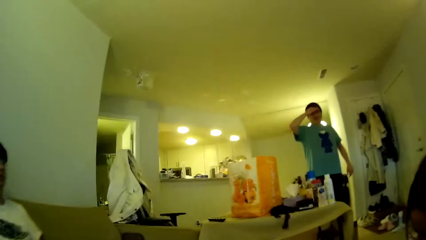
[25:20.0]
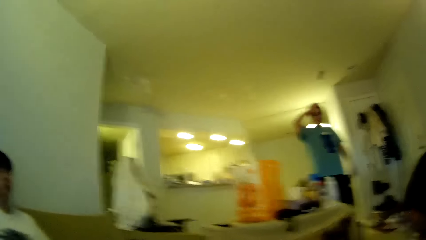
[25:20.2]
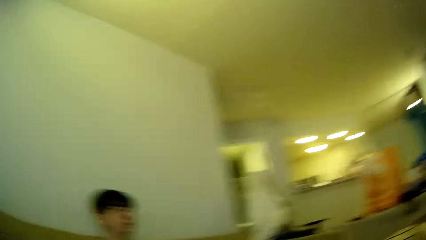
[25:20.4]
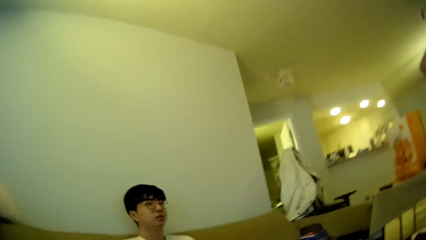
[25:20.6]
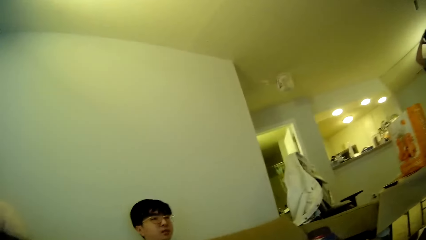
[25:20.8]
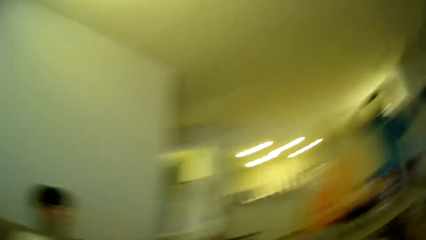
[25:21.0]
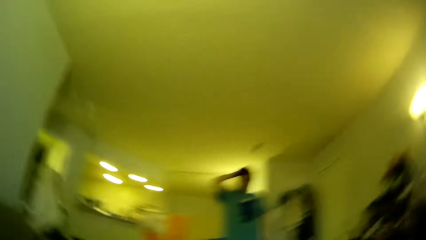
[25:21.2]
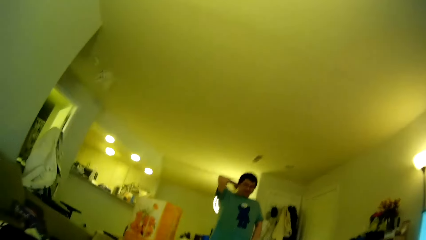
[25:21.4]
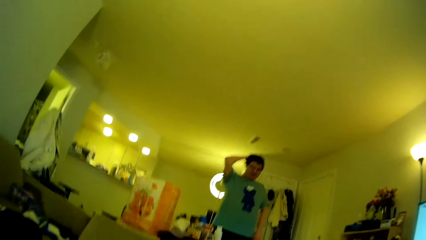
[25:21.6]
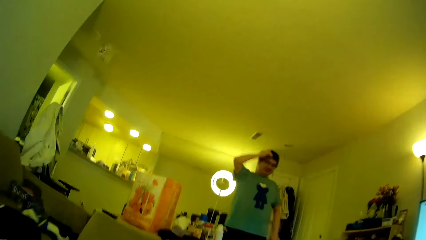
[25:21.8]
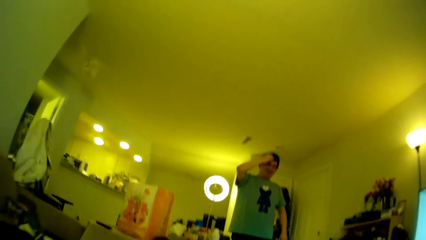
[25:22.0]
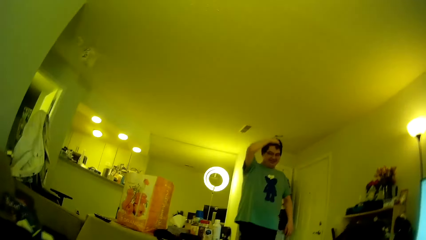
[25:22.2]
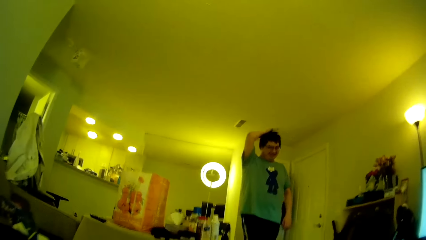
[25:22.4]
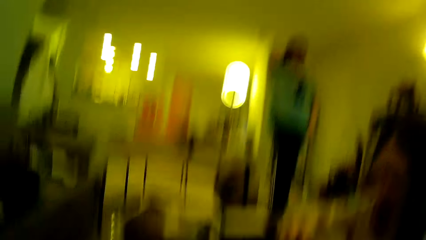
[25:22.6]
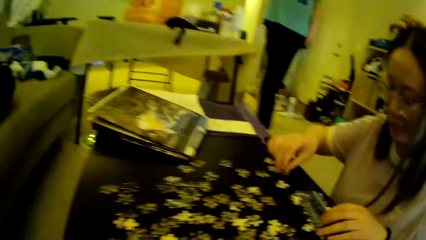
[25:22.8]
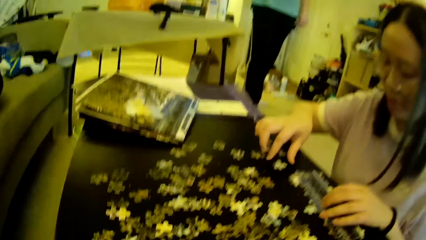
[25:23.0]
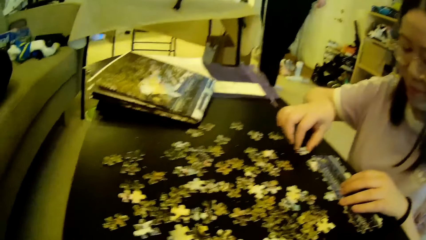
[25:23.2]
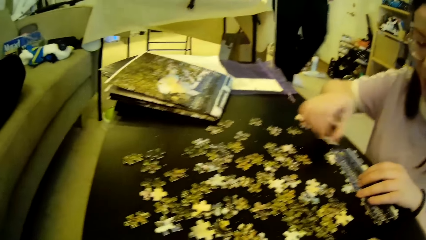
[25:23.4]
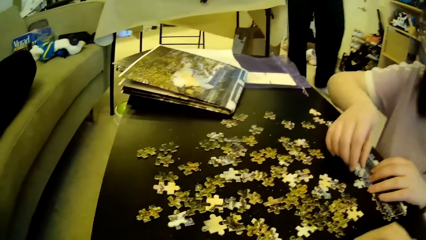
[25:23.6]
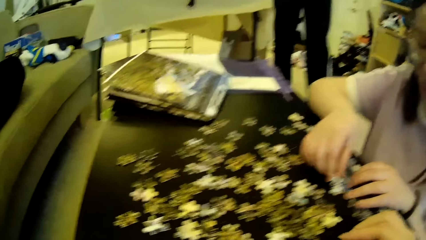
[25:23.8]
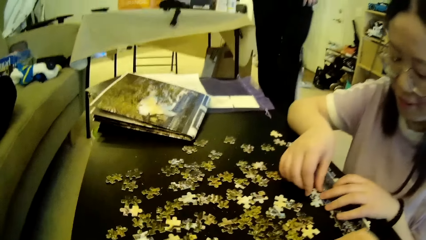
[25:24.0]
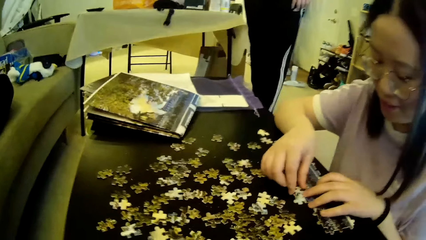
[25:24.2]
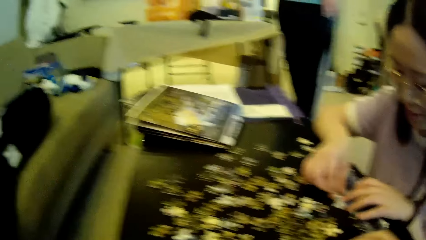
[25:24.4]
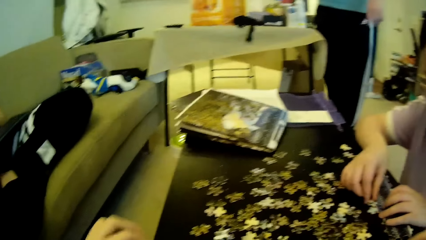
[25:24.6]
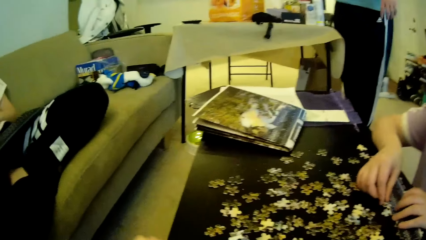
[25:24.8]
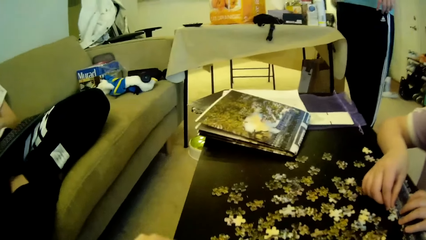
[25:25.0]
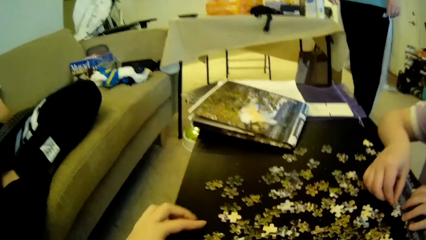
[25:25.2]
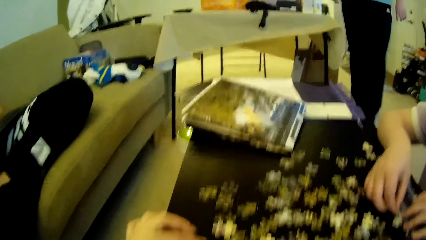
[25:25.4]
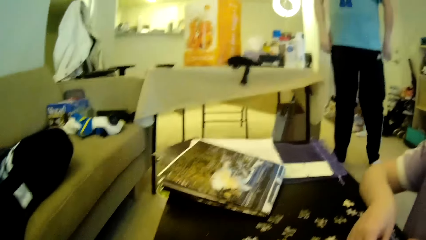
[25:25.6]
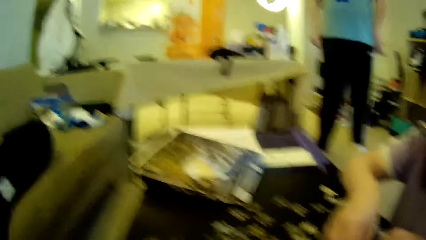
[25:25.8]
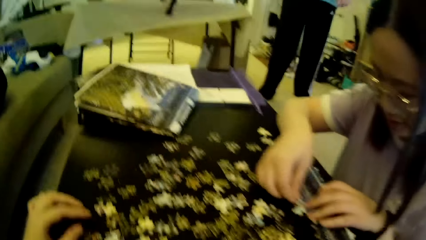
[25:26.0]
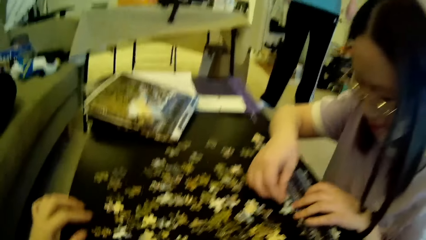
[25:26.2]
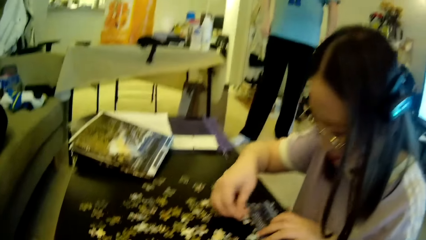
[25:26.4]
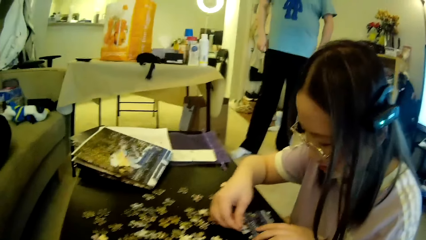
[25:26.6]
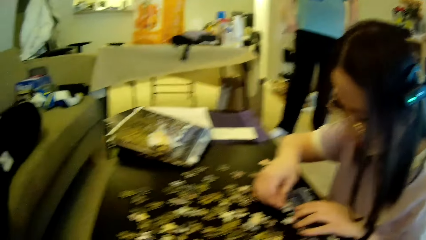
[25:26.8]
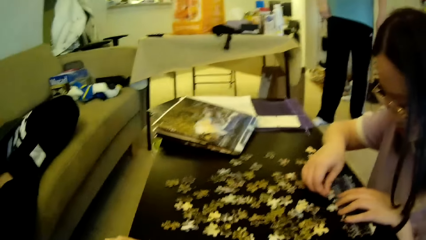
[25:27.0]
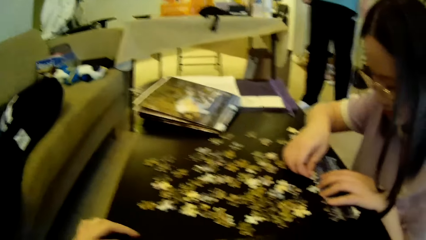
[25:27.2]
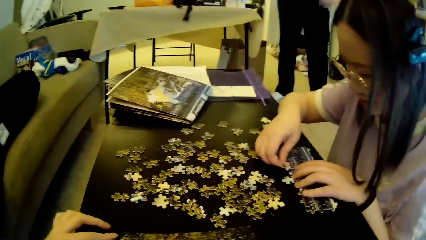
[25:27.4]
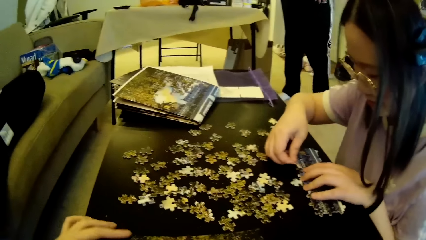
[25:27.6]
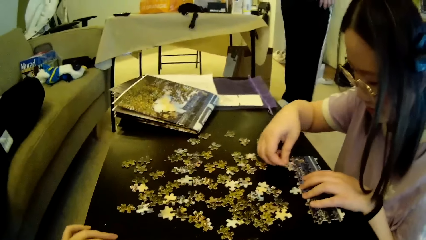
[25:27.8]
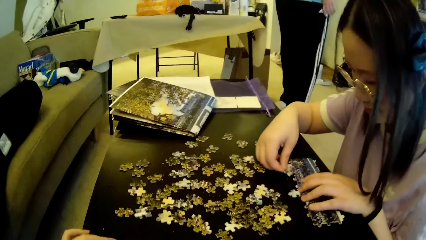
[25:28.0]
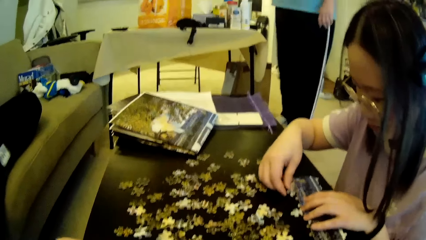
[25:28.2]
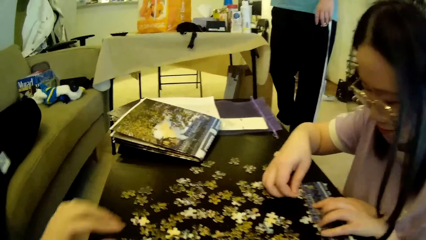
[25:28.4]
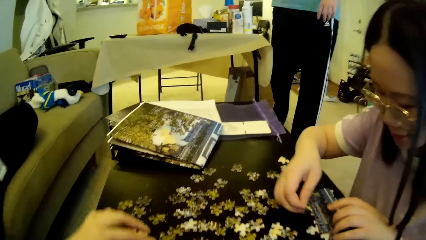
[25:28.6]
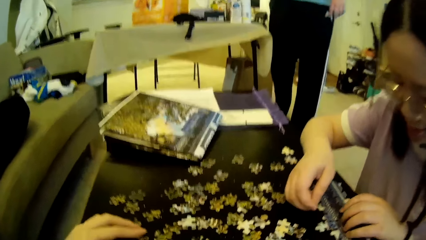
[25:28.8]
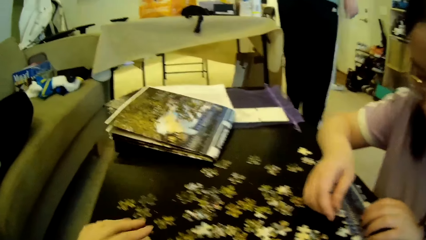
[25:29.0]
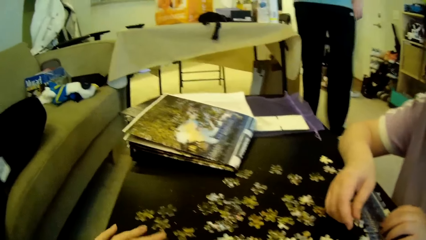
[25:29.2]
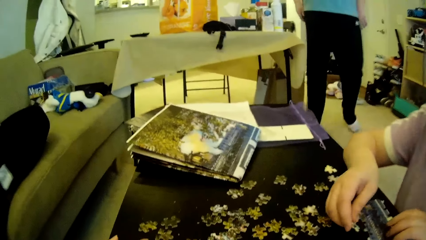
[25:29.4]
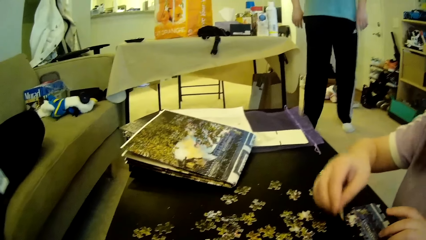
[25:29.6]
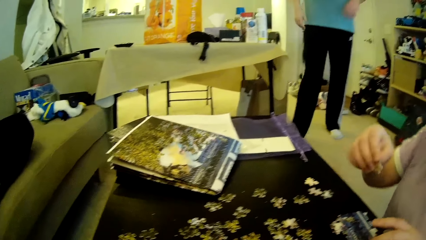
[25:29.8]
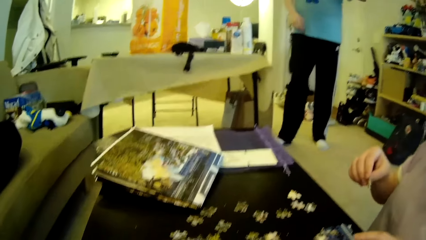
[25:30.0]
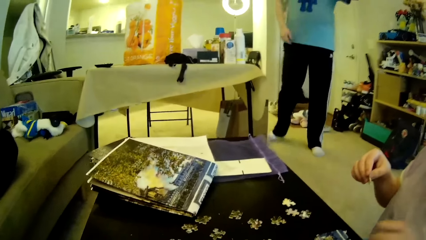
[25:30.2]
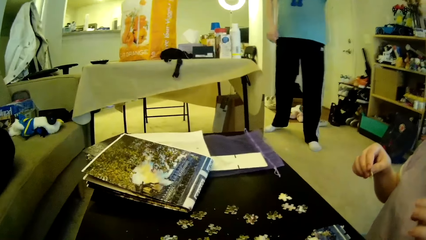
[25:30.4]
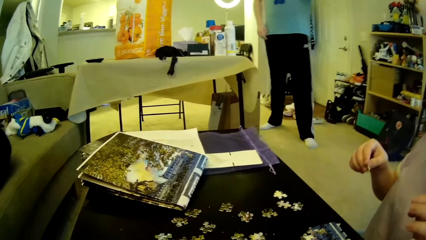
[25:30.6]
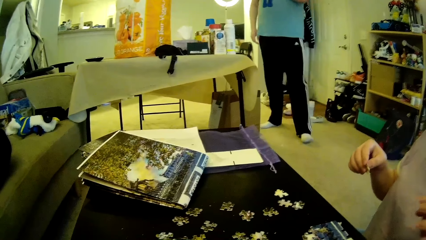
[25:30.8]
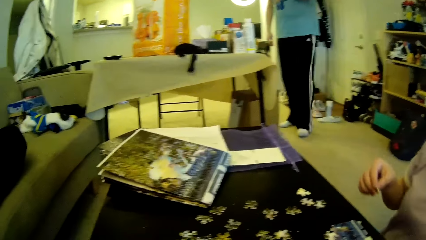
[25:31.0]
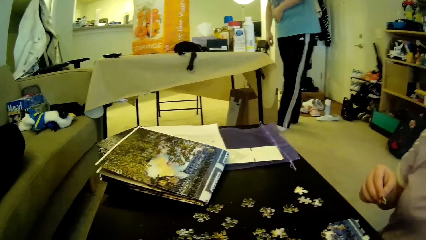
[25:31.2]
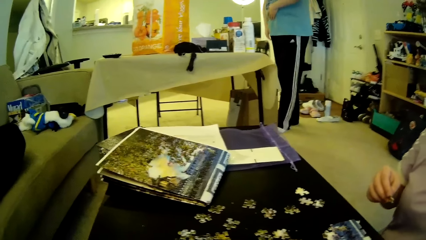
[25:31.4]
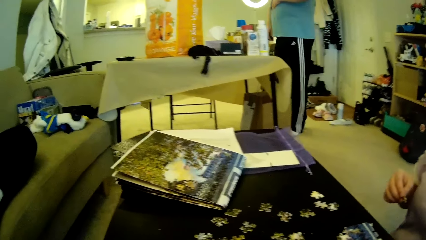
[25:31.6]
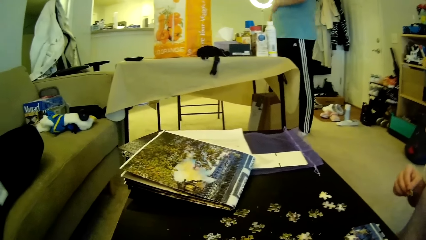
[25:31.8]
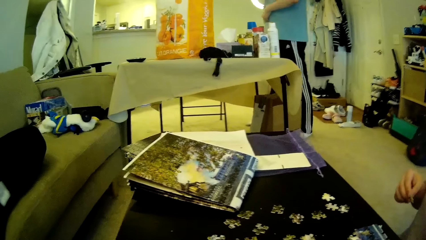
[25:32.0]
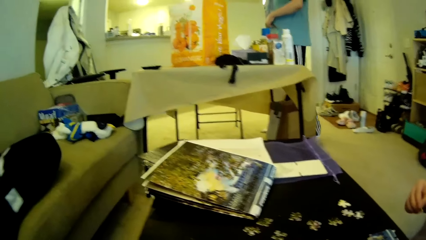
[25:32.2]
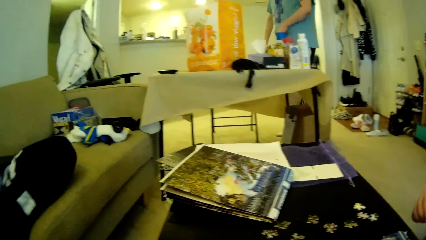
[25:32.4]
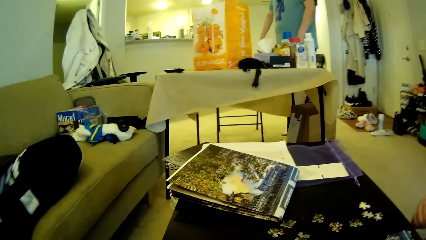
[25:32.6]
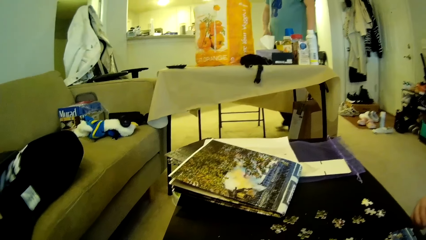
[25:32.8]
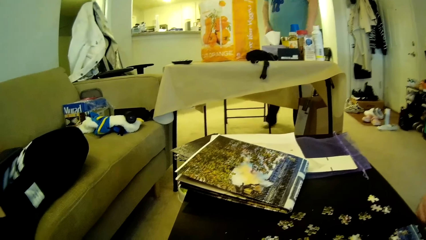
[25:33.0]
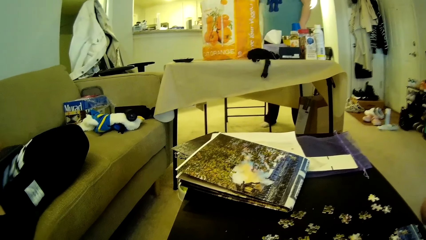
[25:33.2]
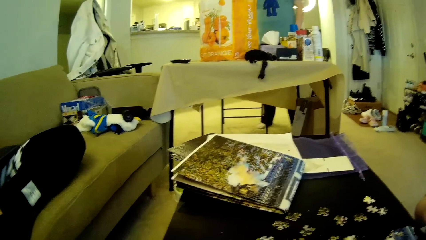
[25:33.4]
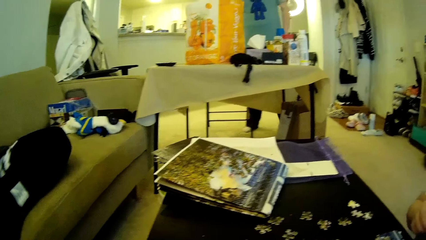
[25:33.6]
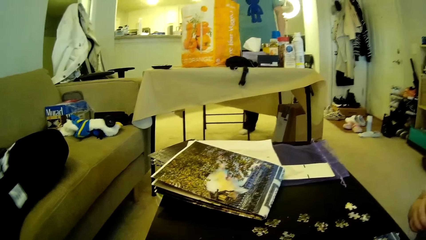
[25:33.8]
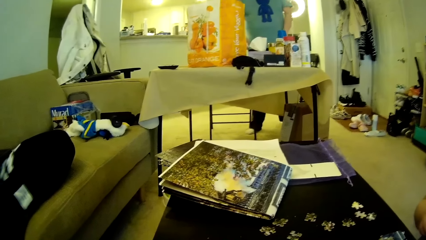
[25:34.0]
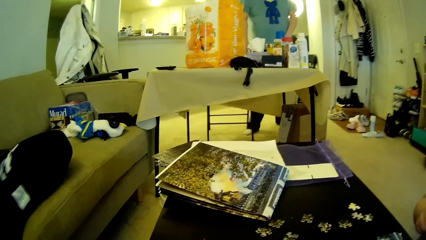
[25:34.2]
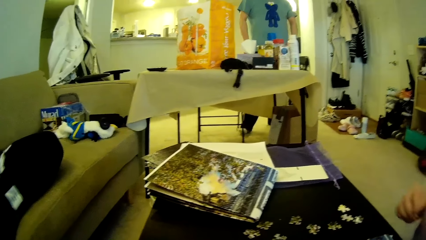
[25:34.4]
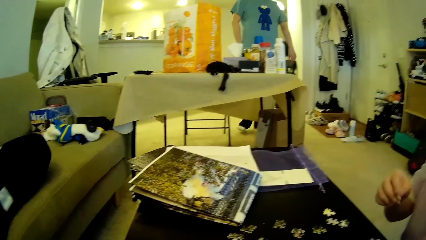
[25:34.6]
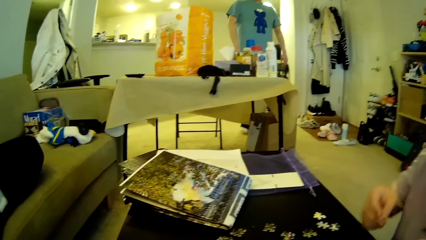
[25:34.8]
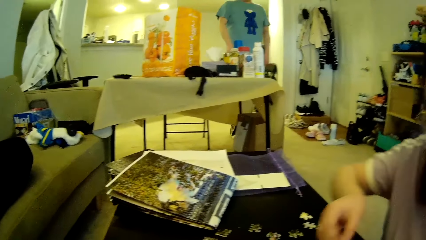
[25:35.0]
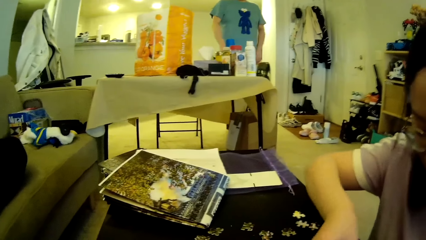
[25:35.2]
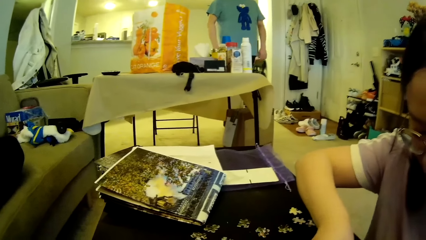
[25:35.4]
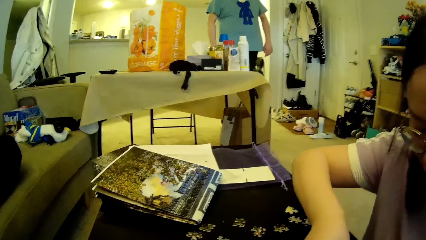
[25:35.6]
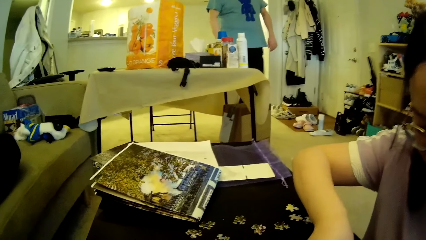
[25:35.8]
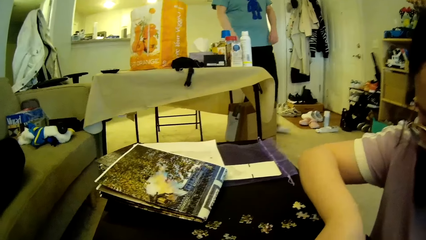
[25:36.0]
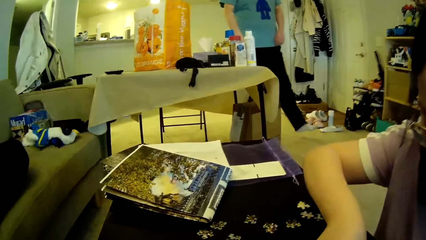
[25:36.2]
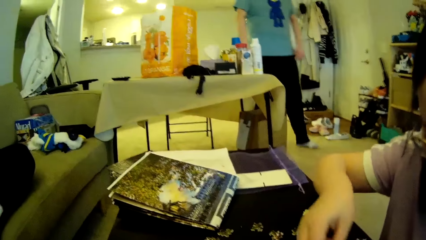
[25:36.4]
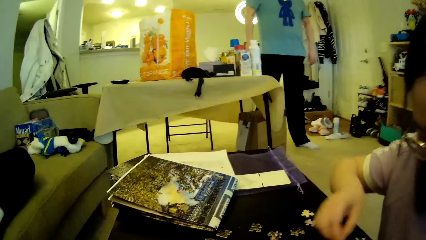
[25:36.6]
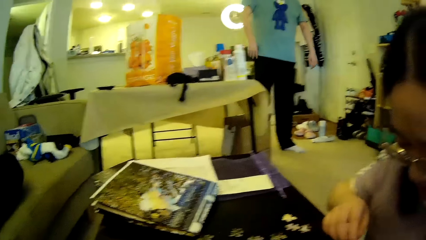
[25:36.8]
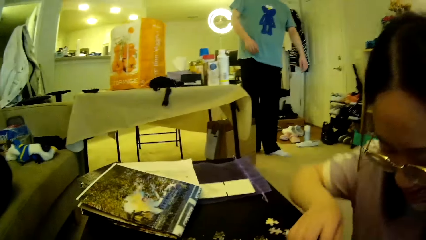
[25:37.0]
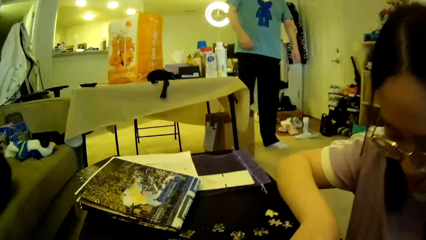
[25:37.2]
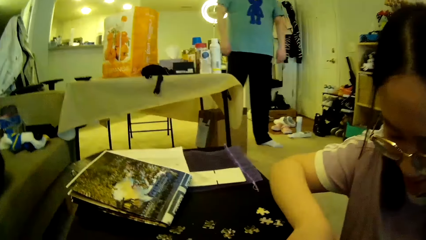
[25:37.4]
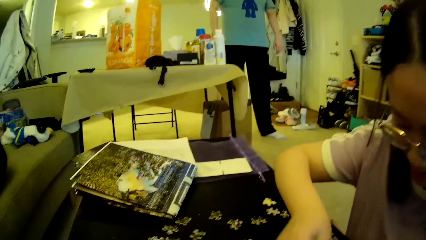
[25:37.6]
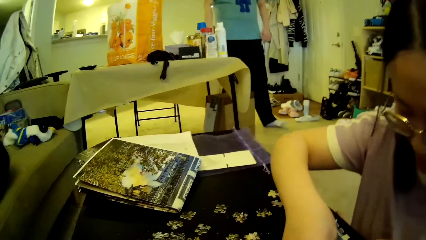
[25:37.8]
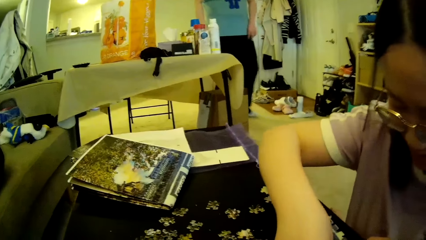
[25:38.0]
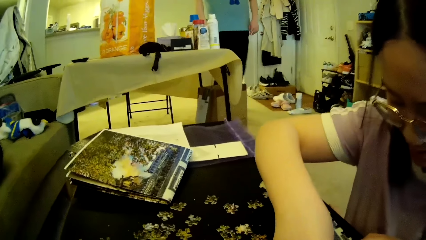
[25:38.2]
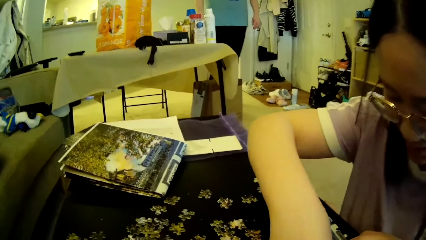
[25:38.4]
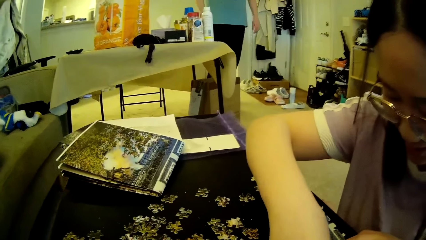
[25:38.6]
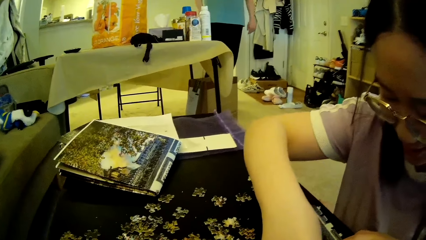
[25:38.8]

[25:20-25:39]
The camera wearer looks around. A man steps forward. A lady moves the model piece, picks up a puzzle piece on the table and forms a puzzle pattern on the table. The man walks around in the house. The camera wearer looks around. The man moves the leg. The lady moves the hands. The man steps forward. The lady leans back, forms the puzzle pattern on the table and moves the model pieces.
